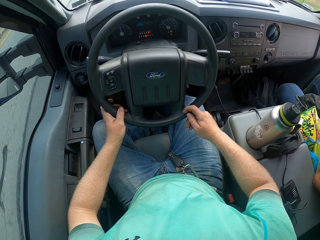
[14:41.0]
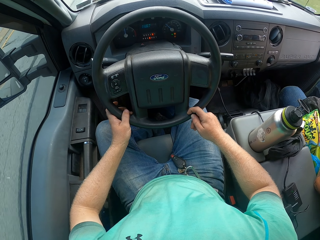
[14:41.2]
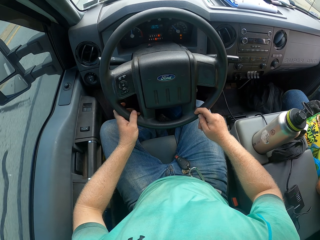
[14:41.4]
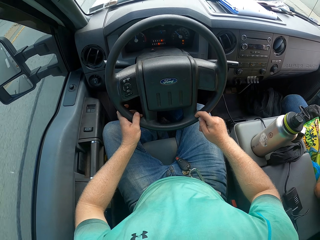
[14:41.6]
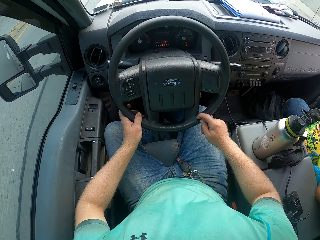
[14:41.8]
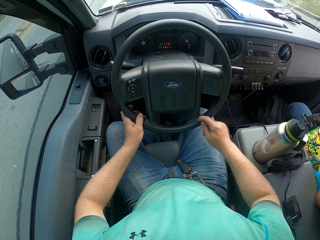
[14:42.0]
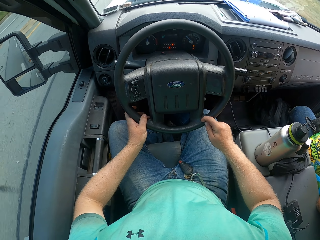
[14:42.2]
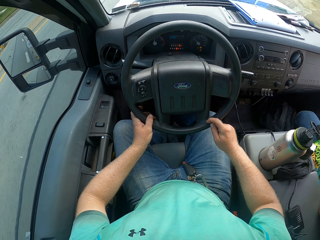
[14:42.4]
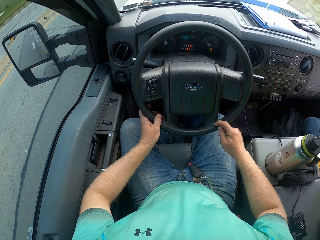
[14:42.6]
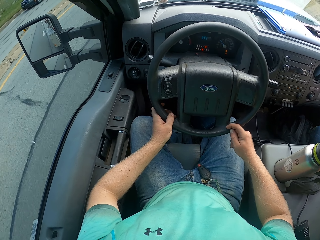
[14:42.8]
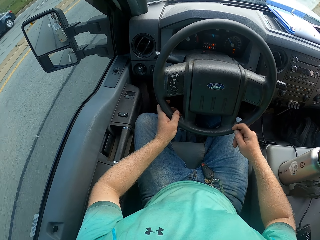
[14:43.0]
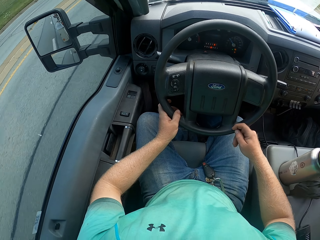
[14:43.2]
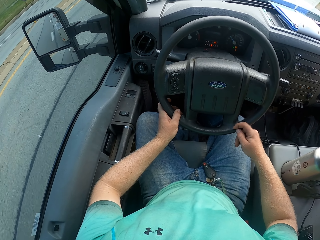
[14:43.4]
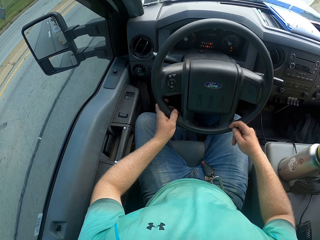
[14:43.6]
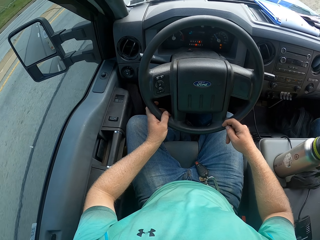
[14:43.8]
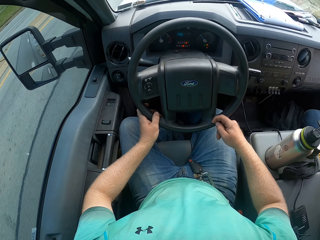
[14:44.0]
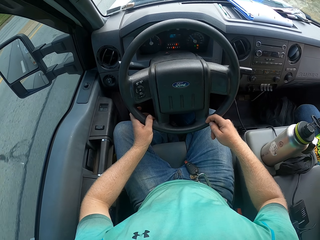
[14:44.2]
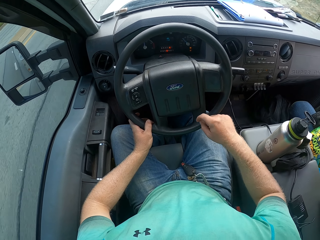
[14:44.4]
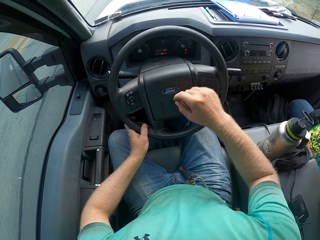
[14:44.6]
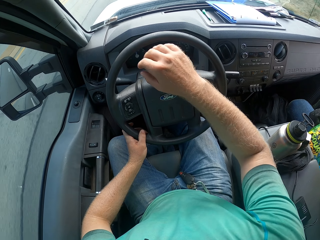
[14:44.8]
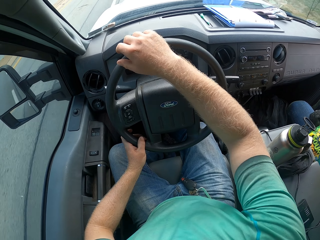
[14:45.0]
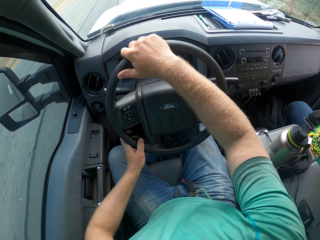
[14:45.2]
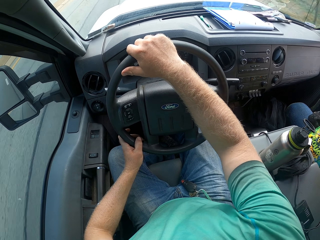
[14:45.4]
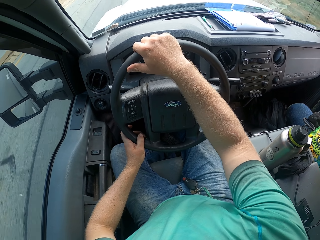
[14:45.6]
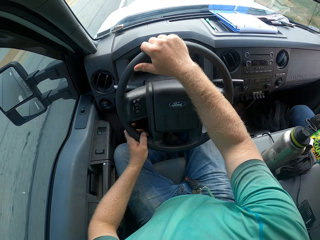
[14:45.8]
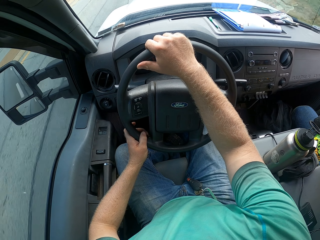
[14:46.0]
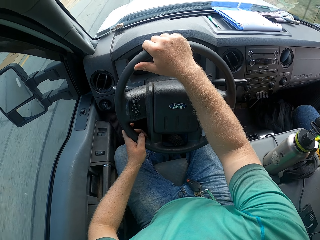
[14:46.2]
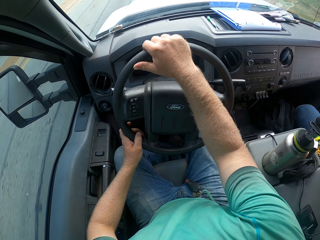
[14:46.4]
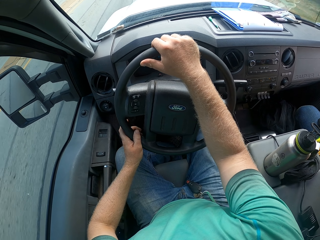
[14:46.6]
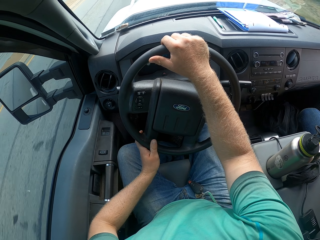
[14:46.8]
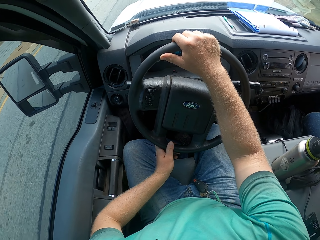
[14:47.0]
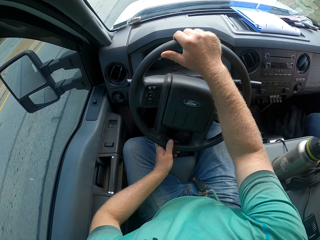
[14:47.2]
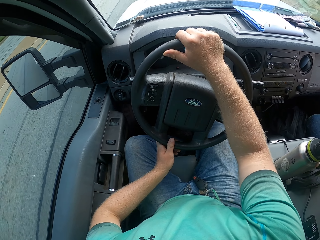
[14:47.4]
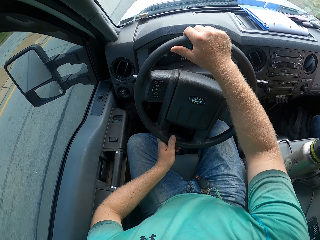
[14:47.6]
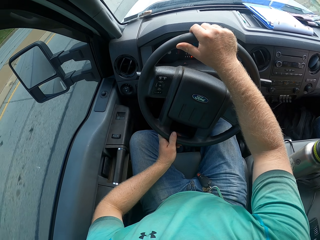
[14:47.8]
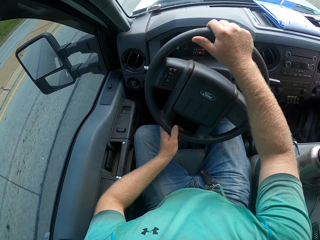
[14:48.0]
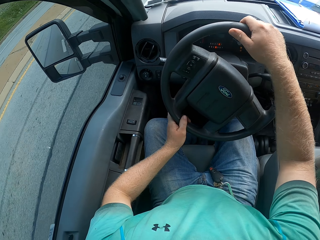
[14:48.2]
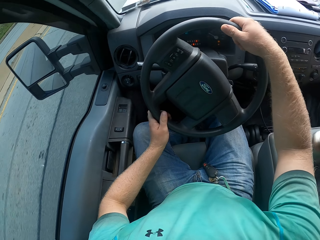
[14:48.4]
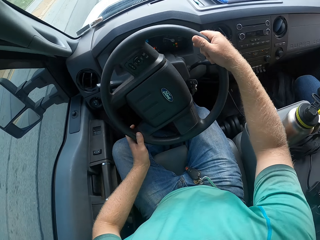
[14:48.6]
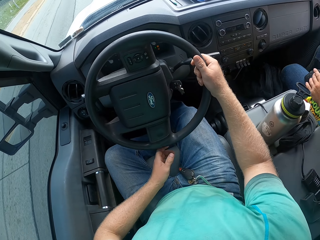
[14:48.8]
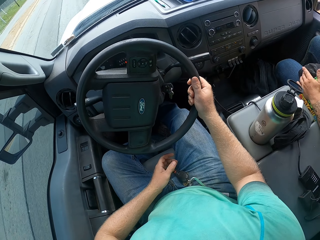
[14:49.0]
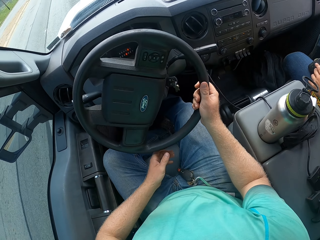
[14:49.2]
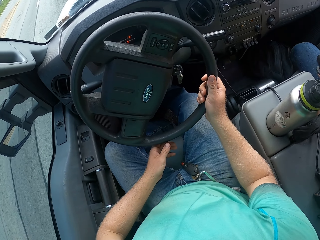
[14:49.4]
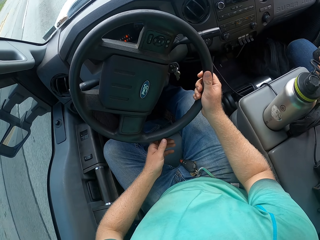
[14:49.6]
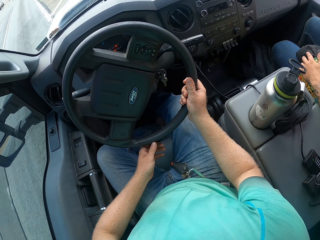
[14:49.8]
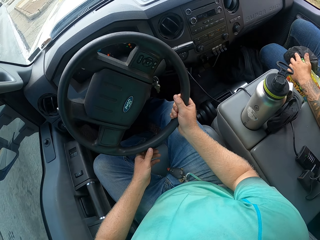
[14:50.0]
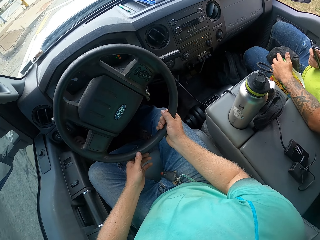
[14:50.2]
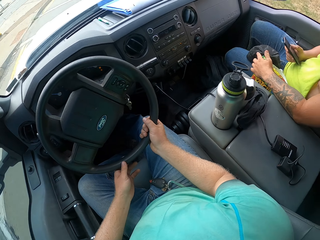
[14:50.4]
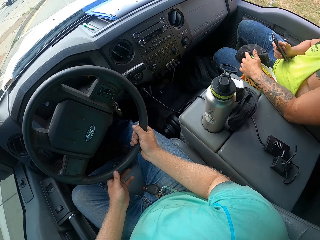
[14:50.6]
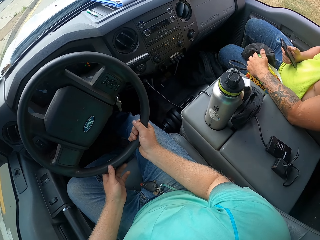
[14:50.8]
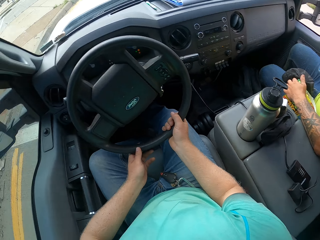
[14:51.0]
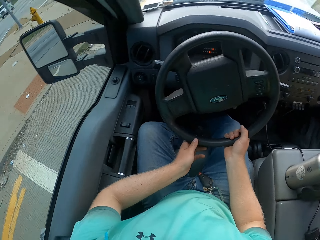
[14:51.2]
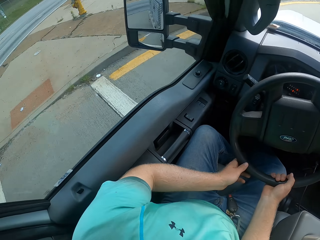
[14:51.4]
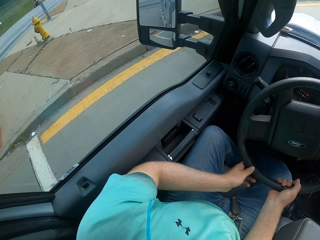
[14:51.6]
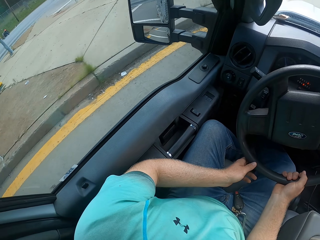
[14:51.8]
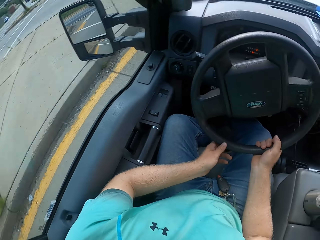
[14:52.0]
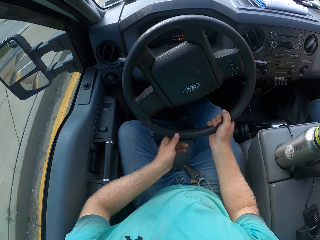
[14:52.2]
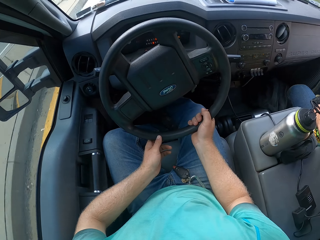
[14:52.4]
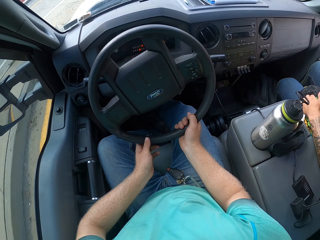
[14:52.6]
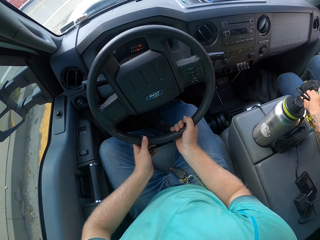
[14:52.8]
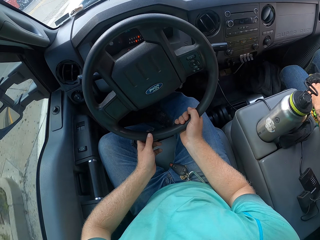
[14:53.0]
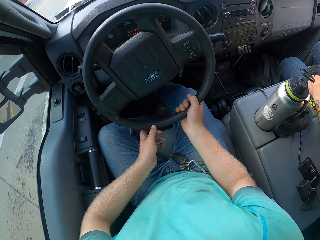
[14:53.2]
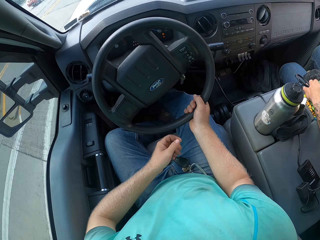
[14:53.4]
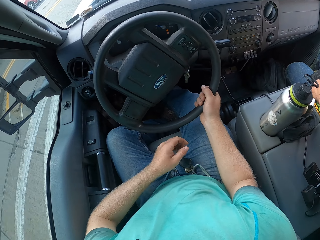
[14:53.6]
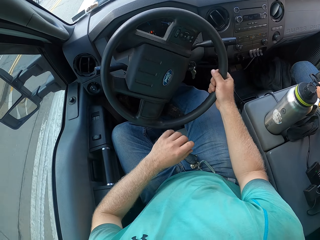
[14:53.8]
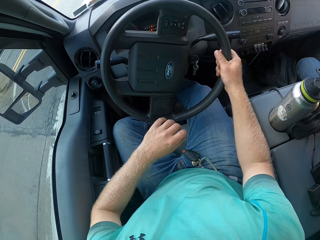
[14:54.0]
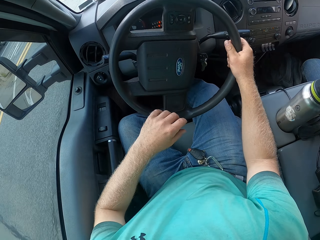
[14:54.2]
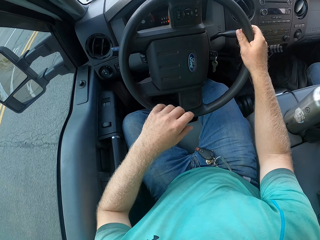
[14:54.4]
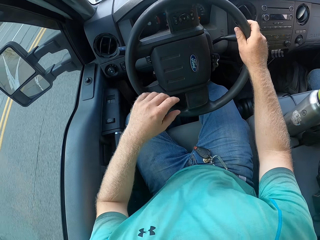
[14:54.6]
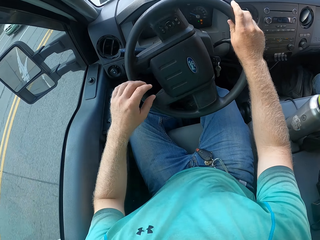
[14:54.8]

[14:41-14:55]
The camera wearer looks at the side mirror. They turn the steering wheel. A man operates the phone. The camera wearer looks around.

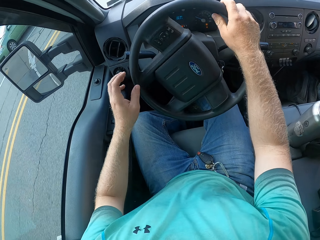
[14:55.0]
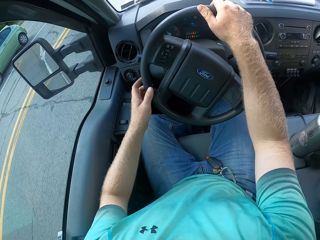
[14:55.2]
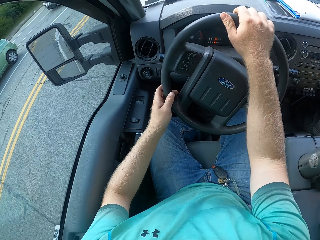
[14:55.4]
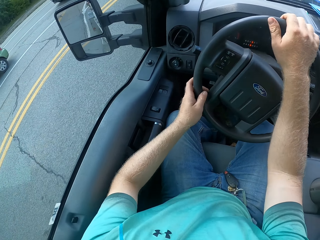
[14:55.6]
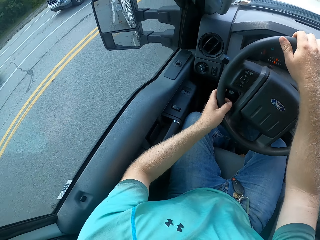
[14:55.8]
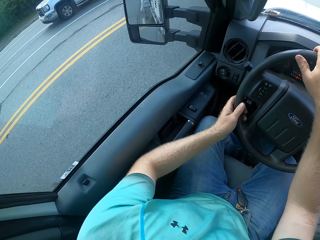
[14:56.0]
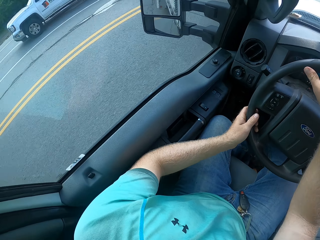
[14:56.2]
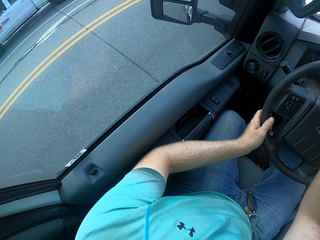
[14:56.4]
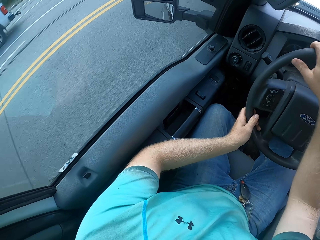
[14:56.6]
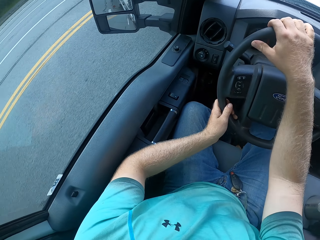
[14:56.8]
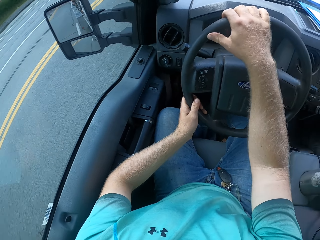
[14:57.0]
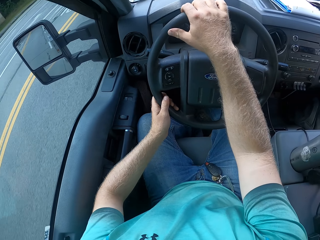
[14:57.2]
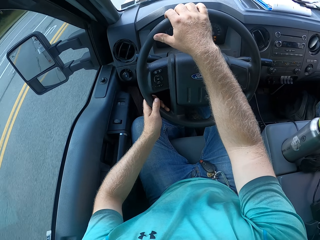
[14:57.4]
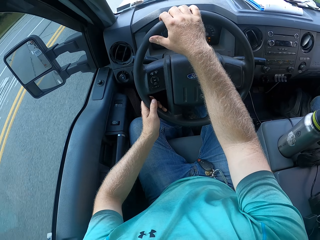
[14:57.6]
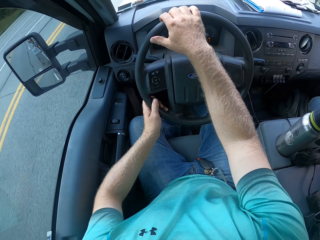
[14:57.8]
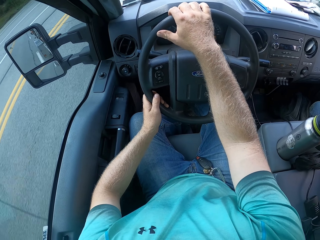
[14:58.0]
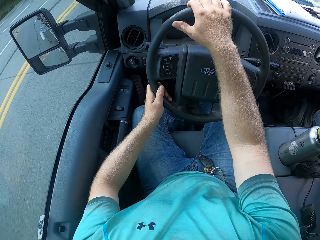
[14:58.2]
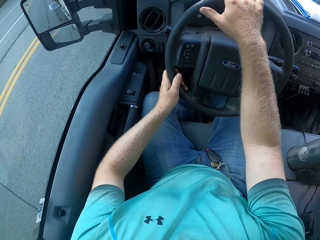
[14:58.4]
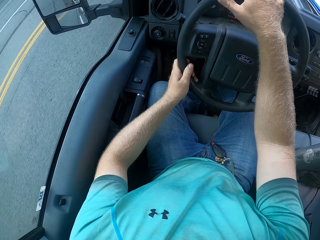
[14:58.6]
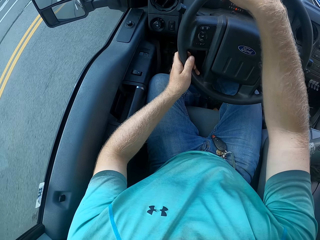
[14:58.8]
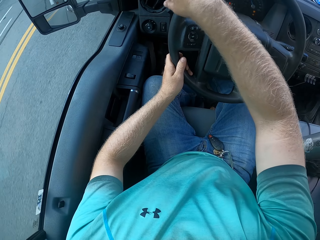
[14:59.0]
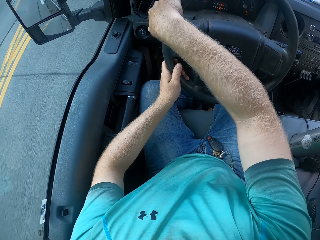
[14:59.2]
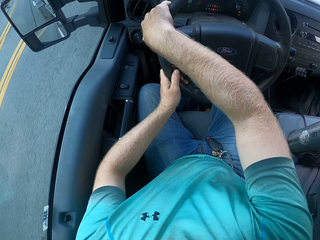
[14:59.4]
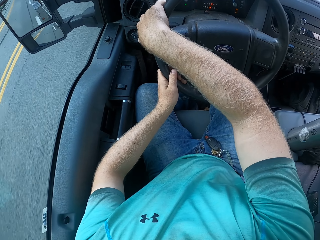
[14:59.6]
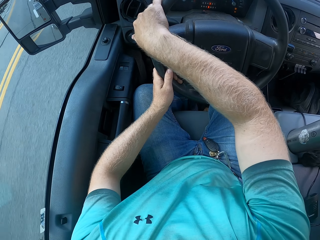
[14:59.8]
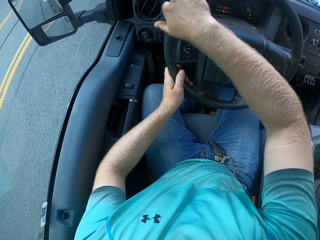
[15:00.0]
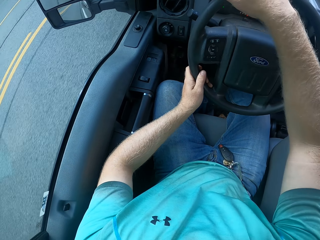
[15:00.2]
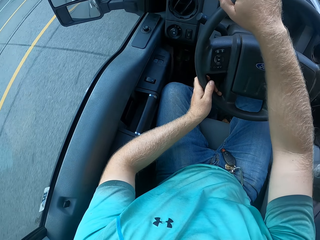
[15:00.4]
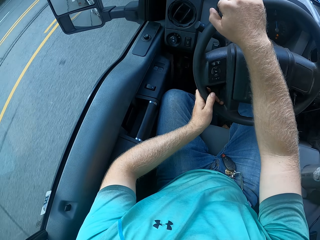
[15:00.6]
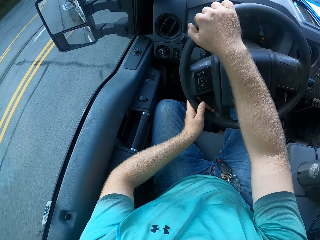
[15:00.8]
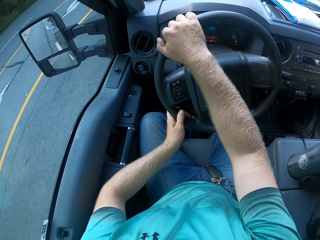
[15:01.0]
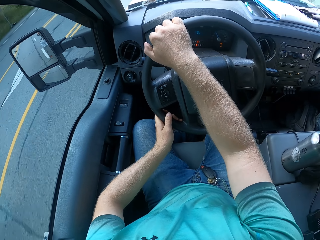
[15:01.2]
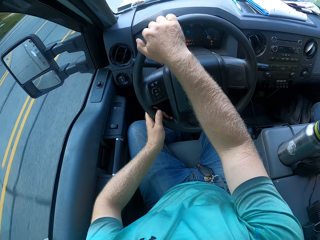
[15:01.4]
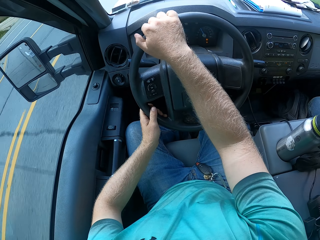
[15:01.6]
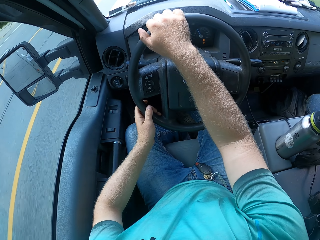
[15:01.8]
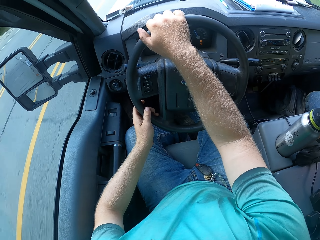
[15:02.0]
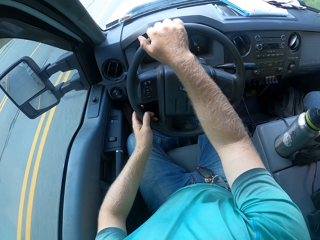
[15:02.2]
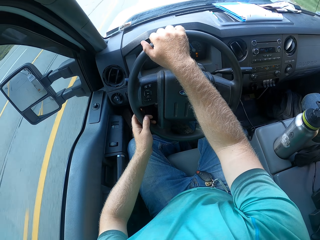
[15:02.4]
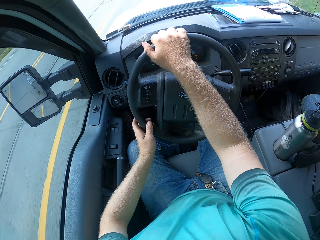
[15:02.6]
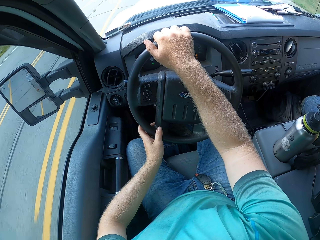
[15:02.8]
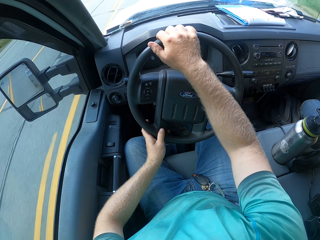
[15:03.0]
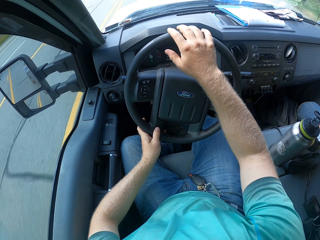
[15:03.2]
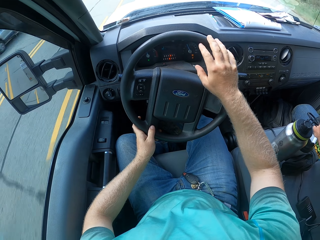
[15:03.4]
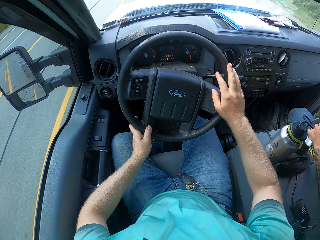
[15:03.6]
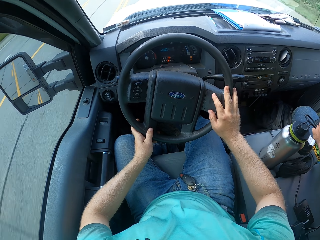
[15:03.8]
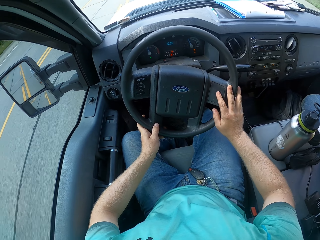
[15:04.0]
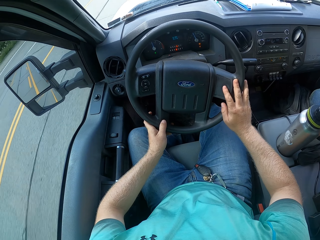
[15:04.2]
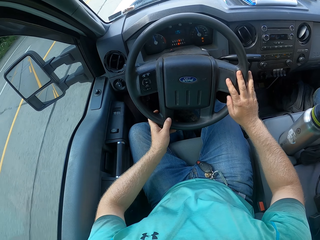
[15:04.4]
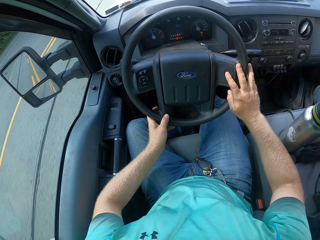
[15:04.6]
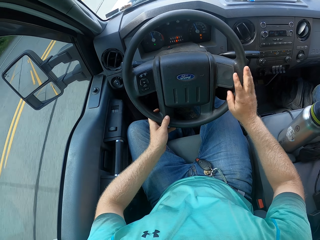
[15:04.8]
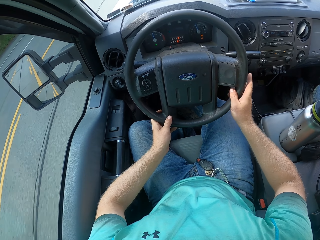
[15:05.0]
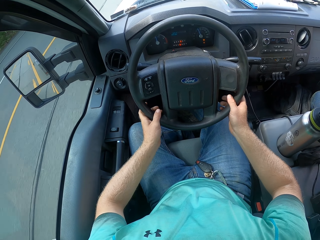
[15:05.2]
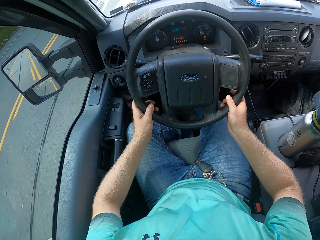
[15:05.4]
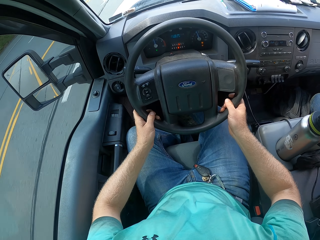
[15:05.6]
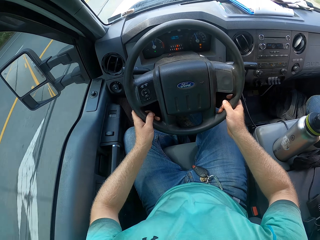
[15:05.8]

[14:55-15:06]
The camera wearer looks at the side mirror.
